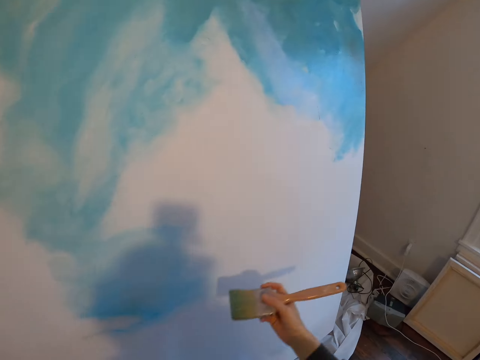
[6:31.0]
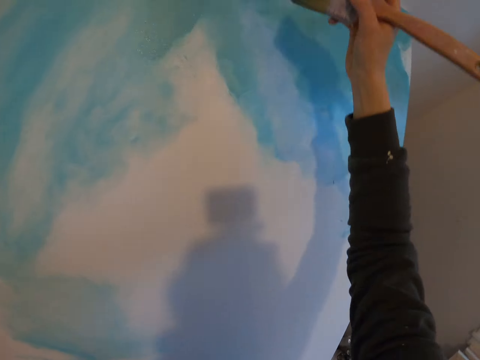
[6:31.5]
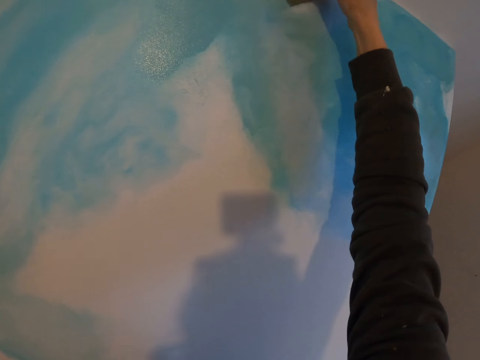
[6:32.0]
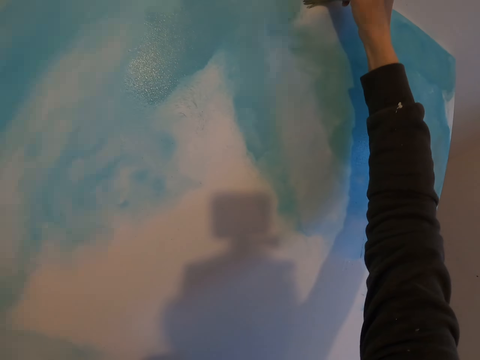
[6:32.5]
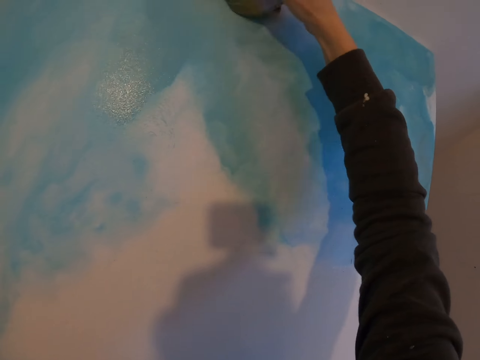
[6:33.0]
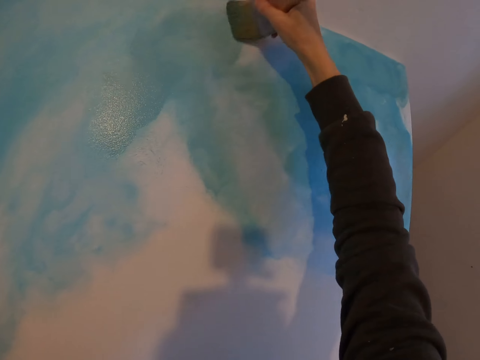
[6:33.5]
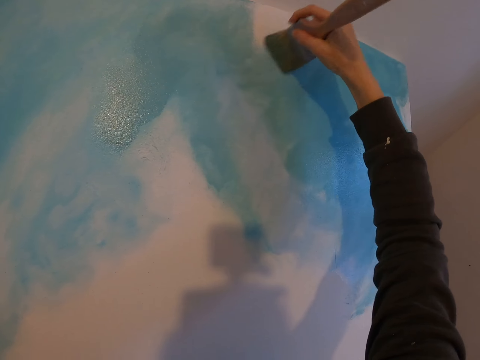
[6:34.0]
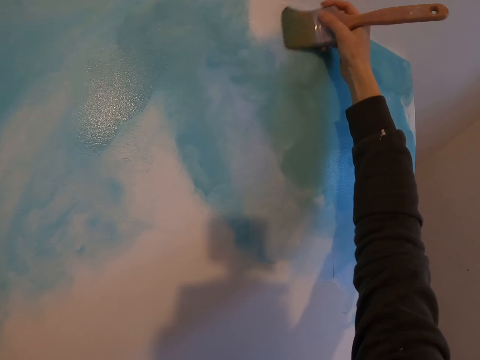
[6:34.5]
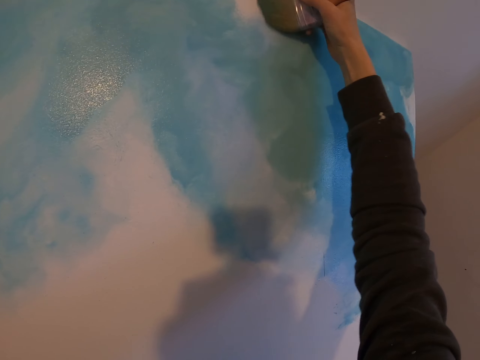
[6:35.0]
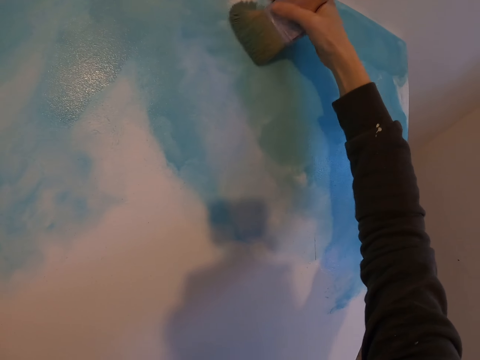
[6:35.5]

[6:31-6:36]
The camera wearer holds a paint brush. They paint on a board.

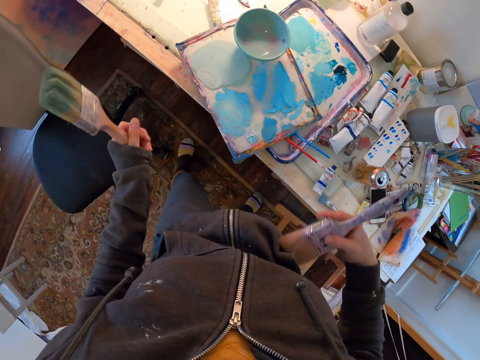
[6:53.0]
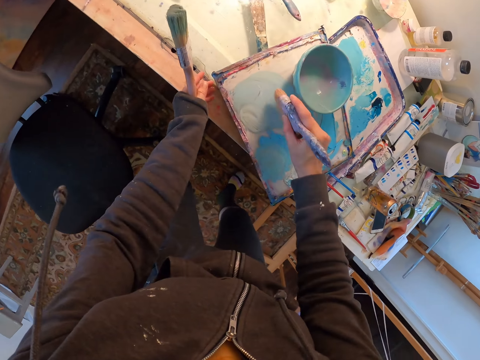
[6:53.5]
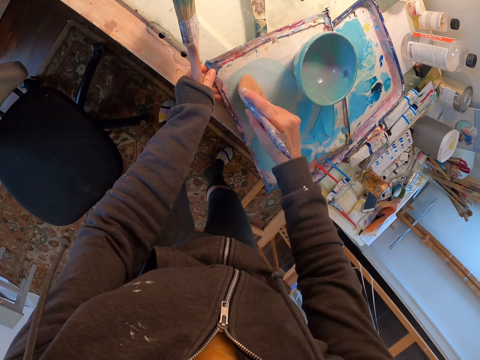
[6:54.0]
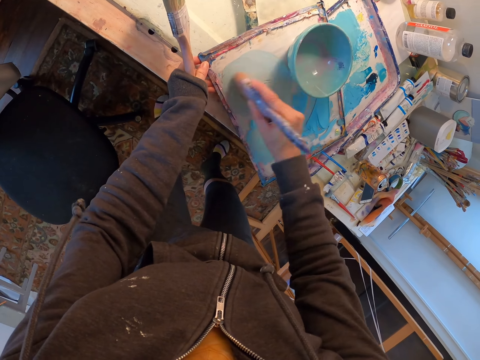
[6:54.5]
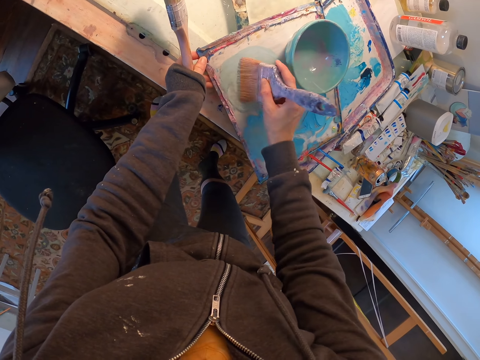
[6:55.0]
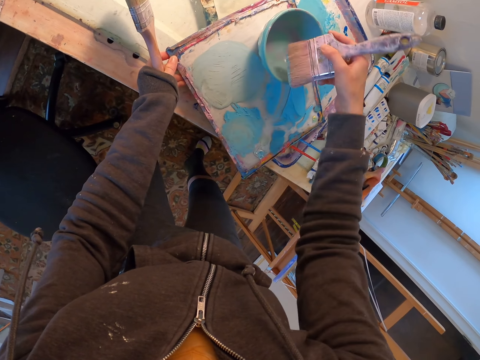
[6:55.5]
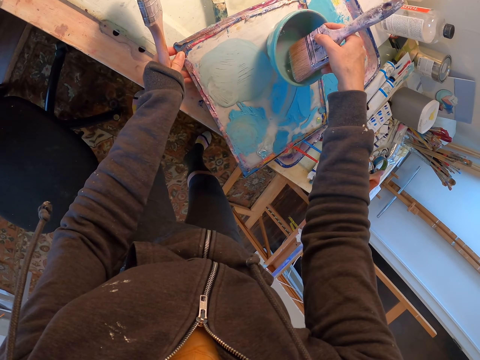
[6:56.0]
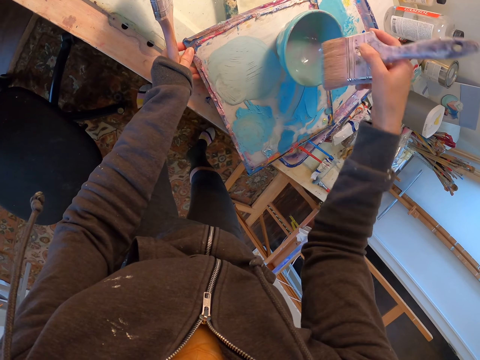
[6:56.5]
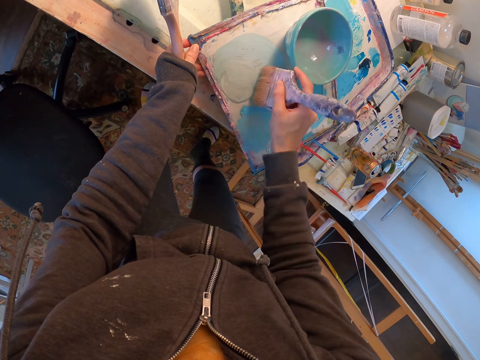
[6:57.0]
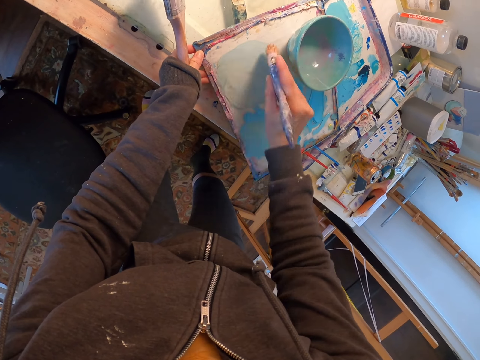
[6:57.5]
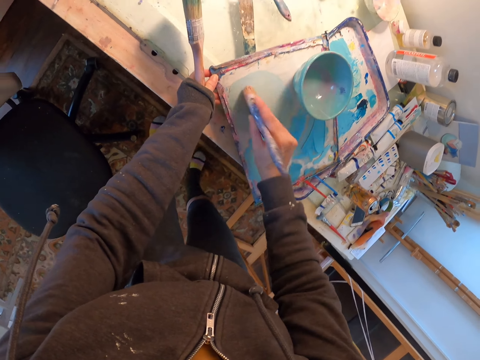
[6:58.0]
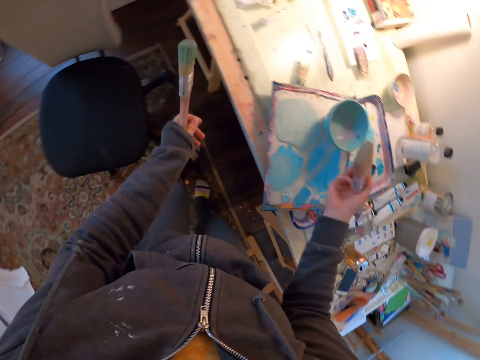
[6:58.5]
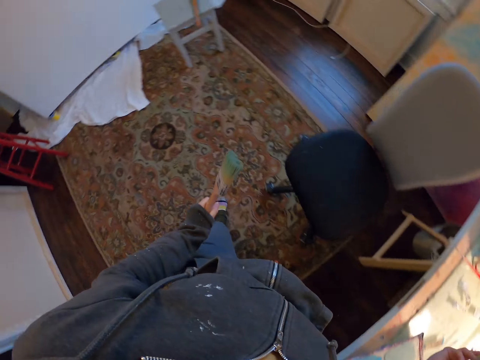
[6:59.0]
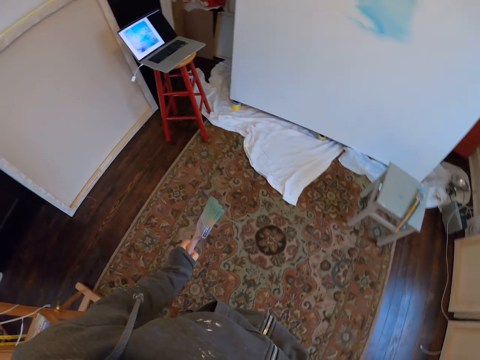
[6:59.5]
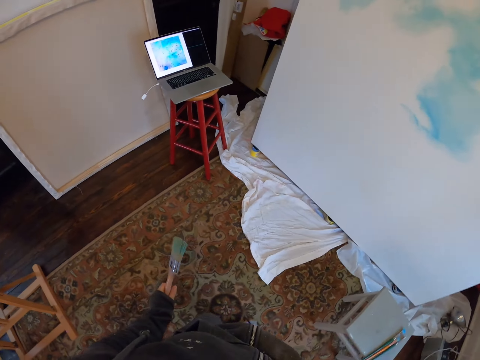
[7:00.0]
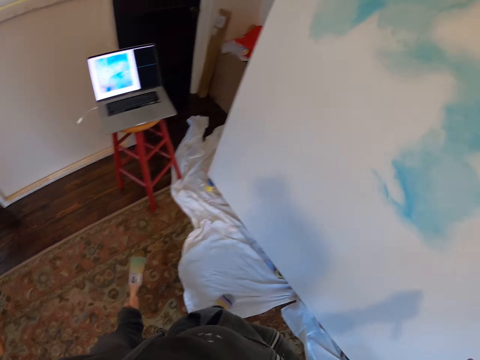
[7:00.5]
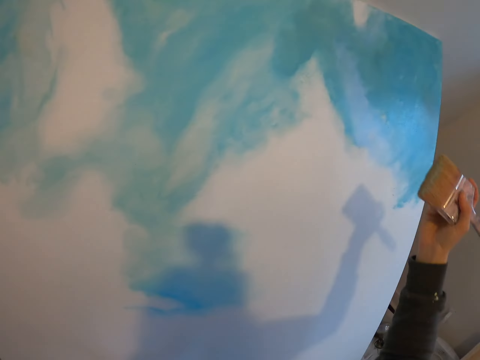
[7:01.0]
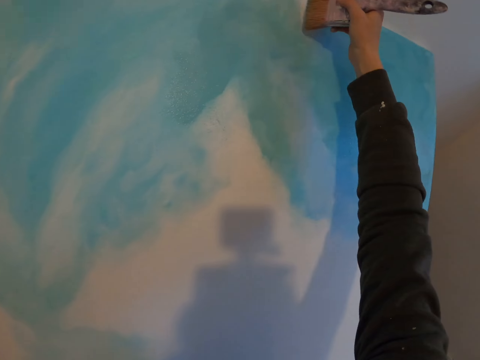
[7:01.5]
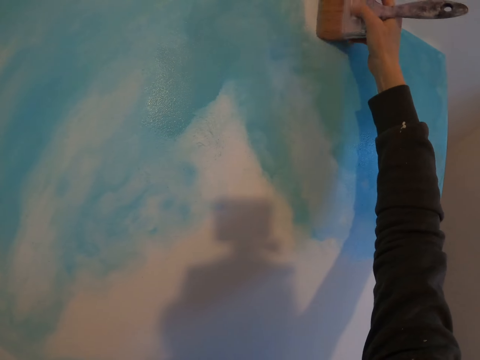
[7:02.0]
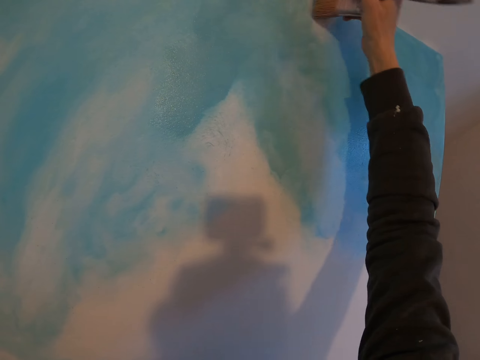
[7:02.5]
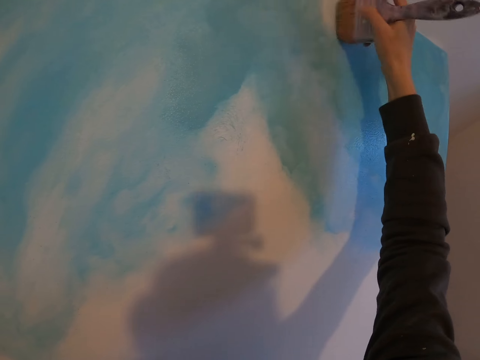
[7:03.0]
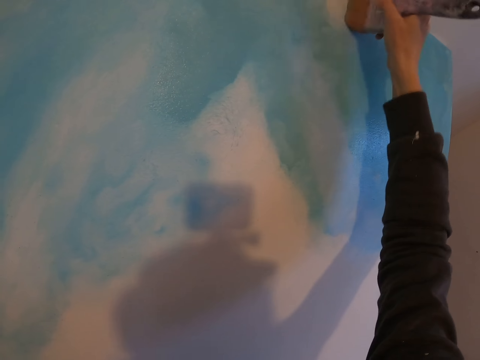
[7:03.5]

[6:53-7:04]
The camera wearer turns to the side. They pat a paintbrush in paint. They dip the paintbrush in a paint palette. They put the paintbrush in a bowl. They rub the paintbrush in paint. They turn around and walk around. They hold the paintbrush. They paint on a board.

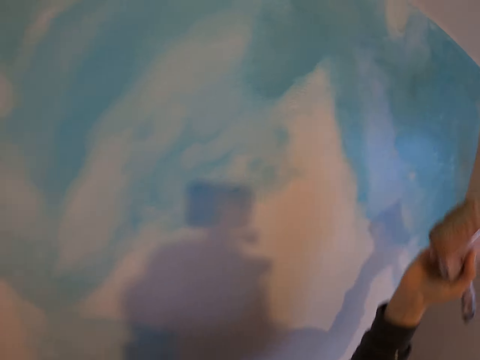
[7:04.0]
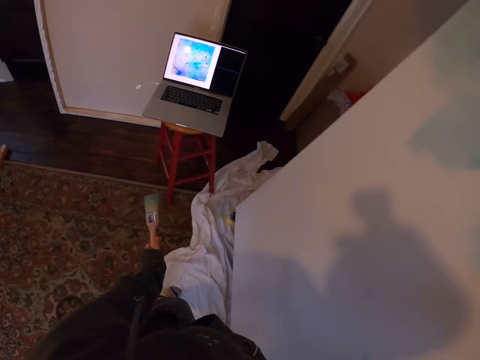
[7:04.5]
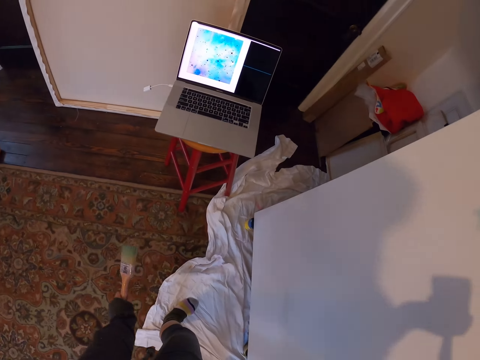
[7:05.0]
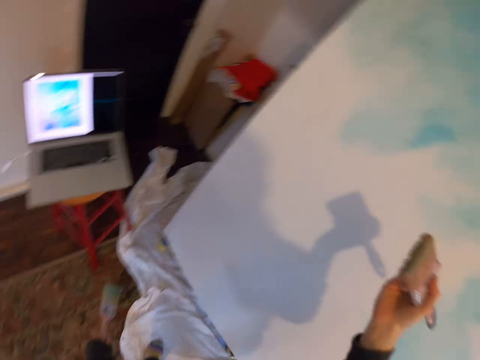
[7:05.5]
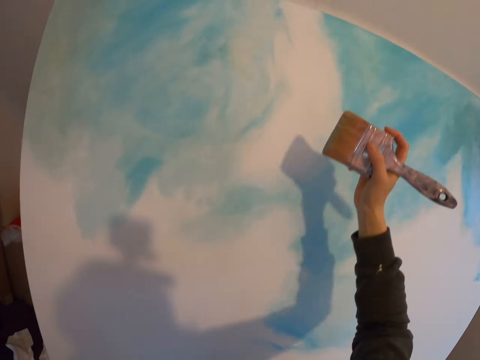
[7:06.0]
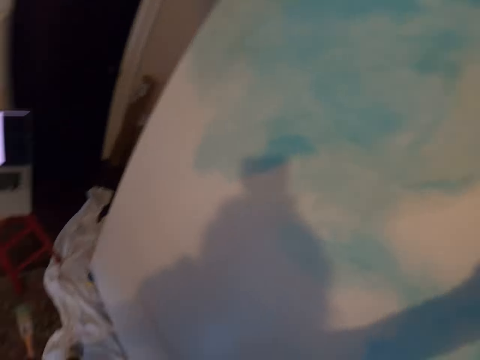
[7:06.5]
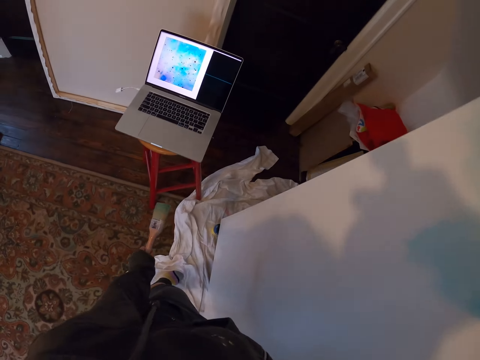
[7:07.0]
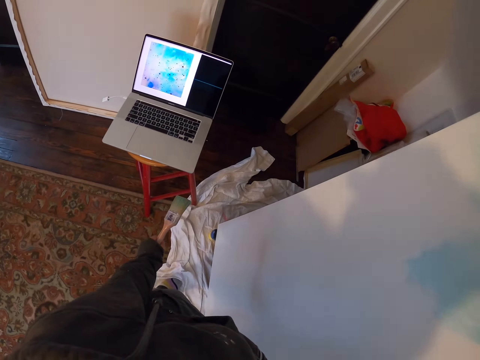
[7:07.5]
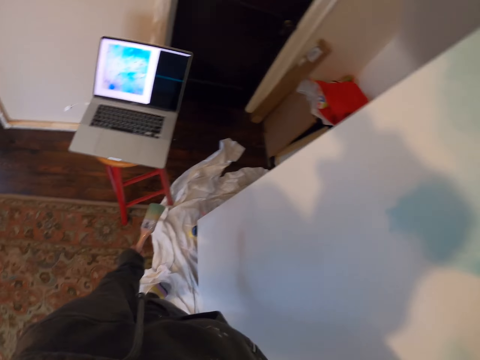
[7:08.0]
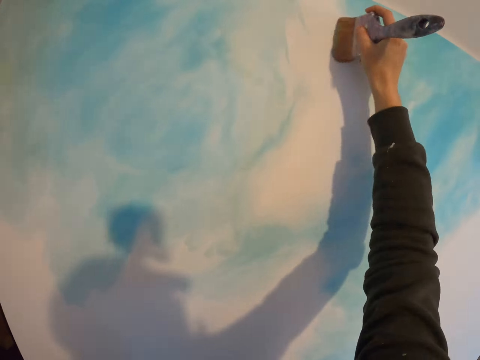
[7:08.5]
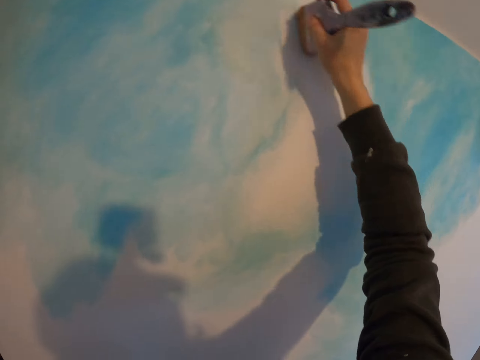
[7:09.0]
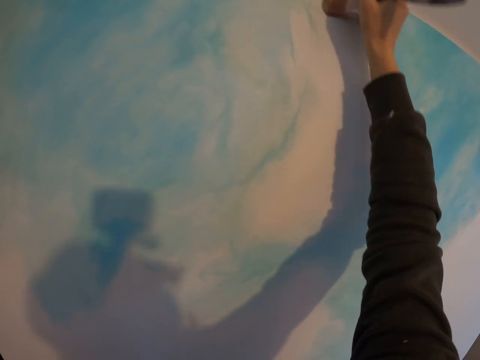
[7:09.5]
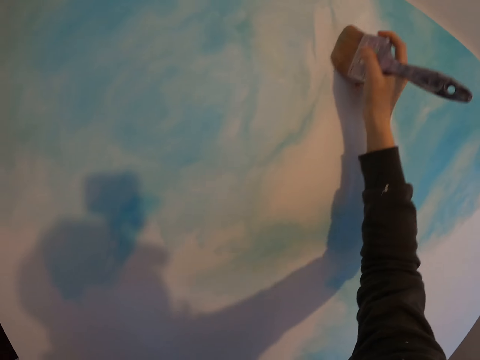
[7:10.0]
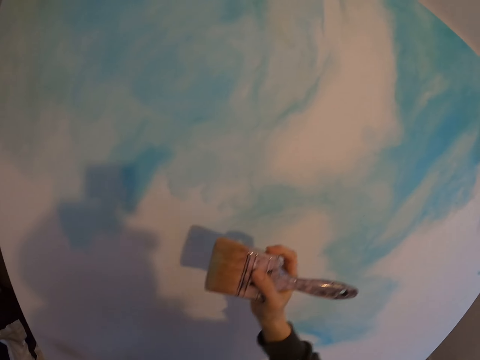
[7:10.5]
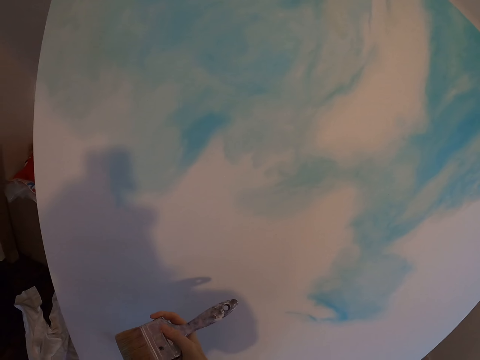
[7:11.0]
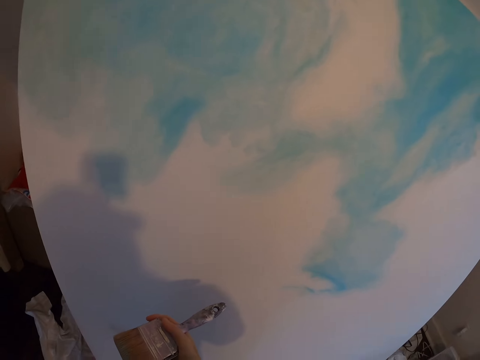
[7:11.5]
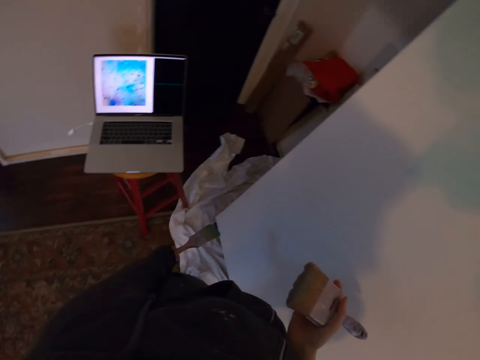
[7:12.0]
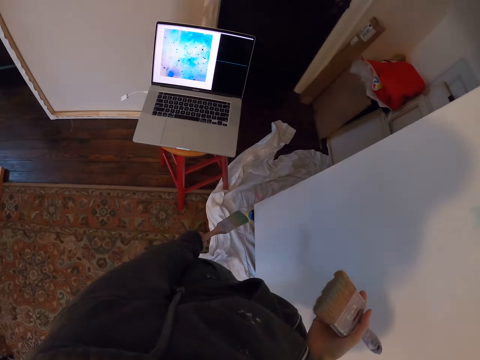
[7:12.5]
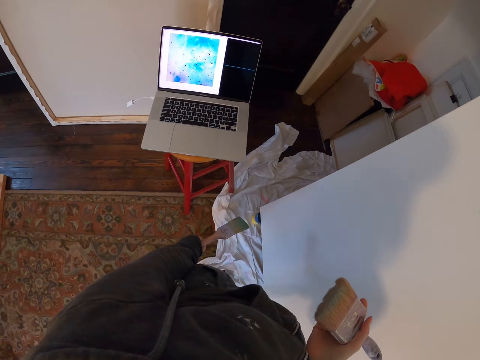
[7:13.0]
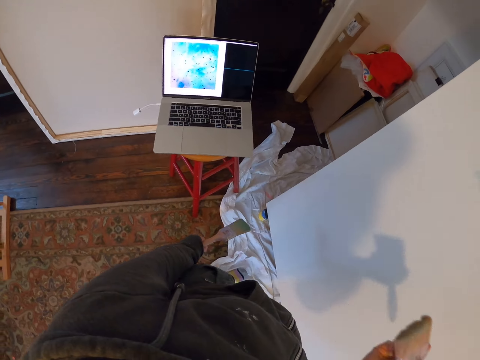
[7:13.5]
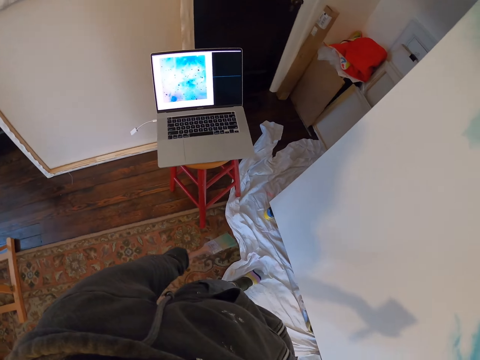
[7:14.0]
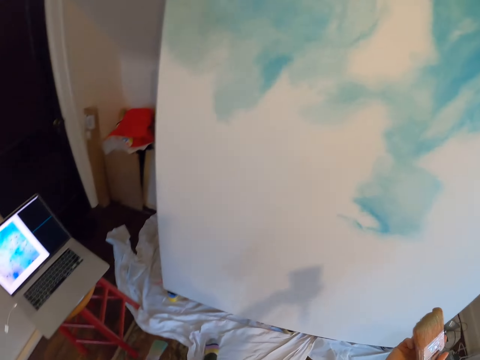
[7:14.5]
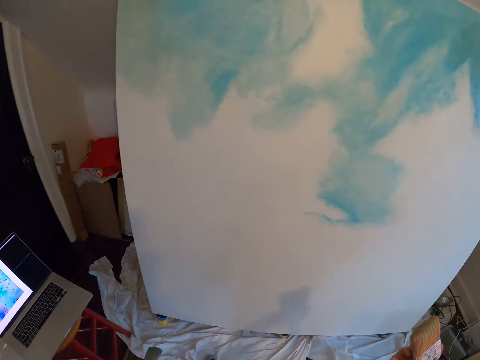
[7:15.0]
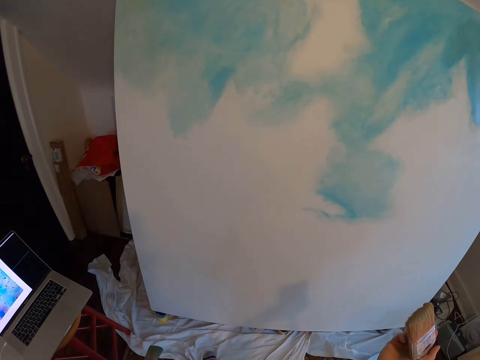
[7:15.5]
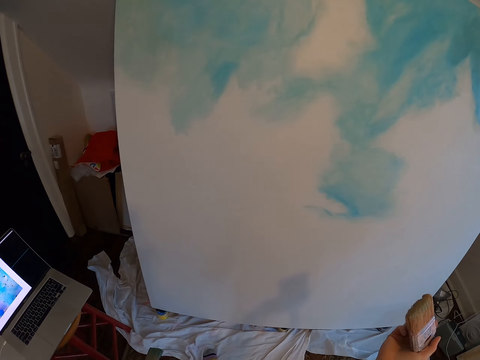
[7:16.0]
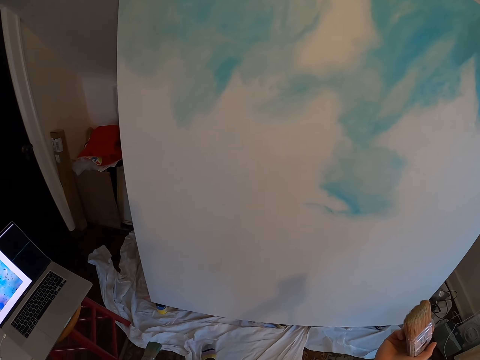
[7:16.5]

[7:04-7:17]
The camera wearer turns to the side. They look at the laptop. They hold a paint brush. They put the paint brush on the painting. They turn to the side. They look at the laptop. They paint on a board. They turn to the side. They look at the laptop. They hold the paint brush. They turn to the side. They look at the painting.
